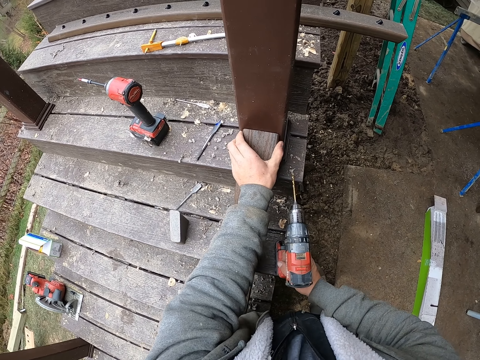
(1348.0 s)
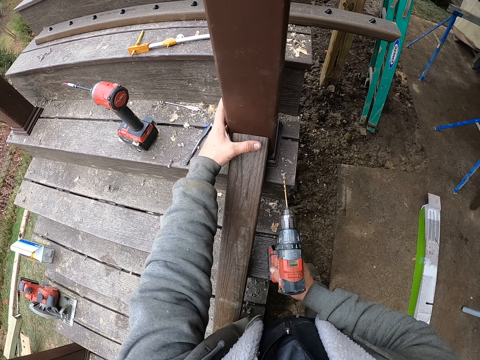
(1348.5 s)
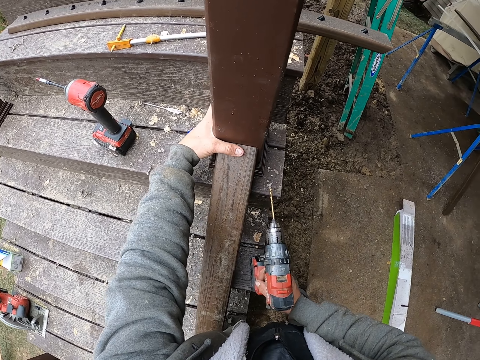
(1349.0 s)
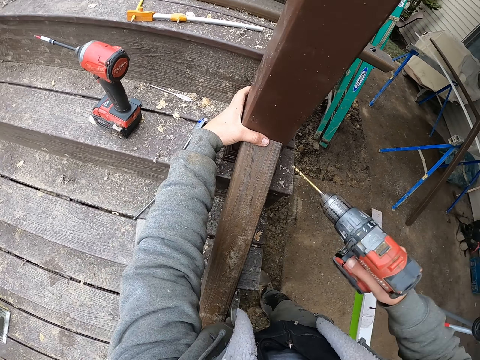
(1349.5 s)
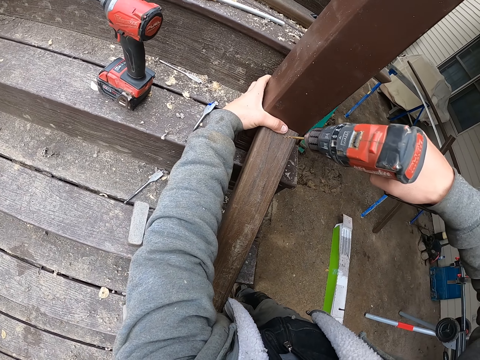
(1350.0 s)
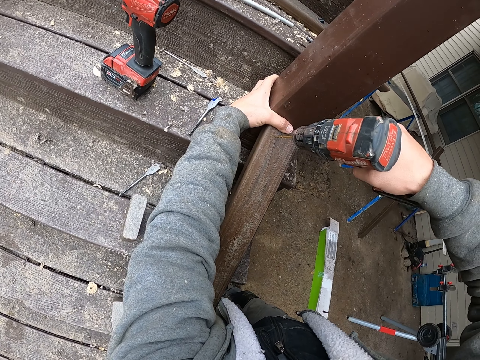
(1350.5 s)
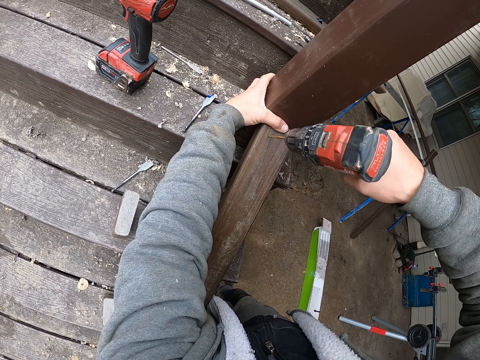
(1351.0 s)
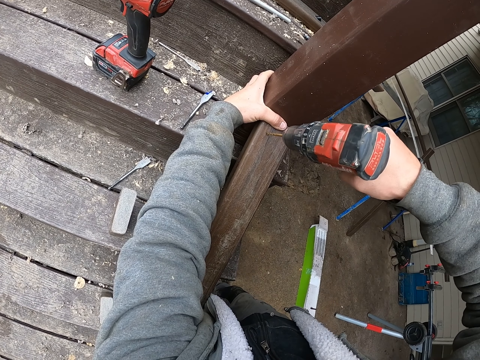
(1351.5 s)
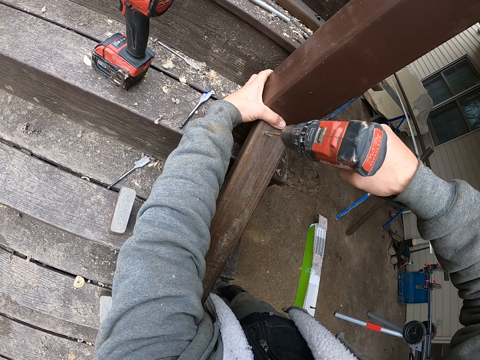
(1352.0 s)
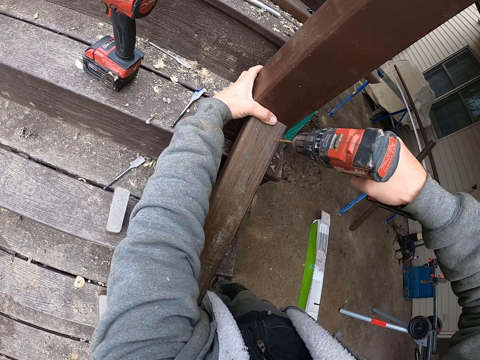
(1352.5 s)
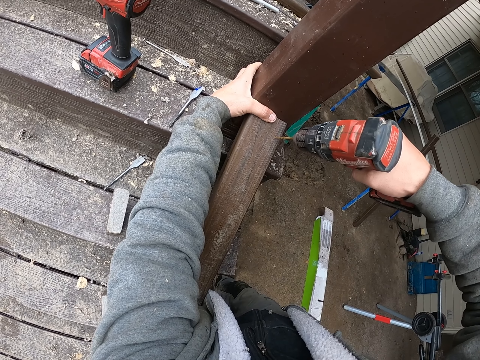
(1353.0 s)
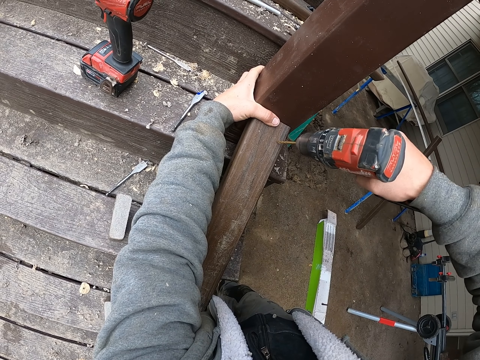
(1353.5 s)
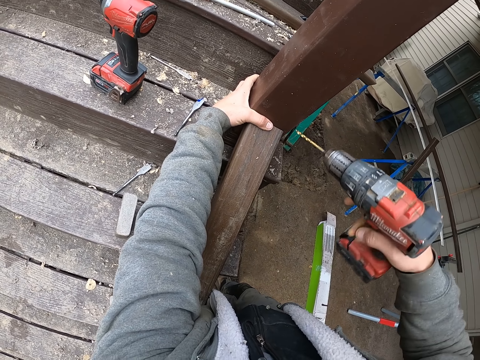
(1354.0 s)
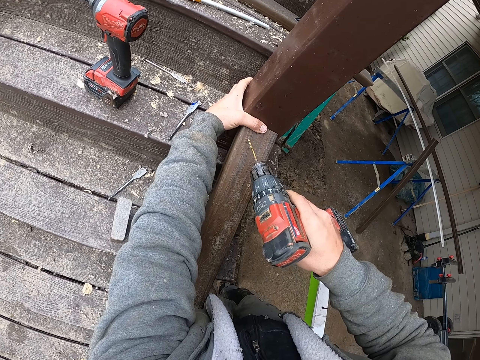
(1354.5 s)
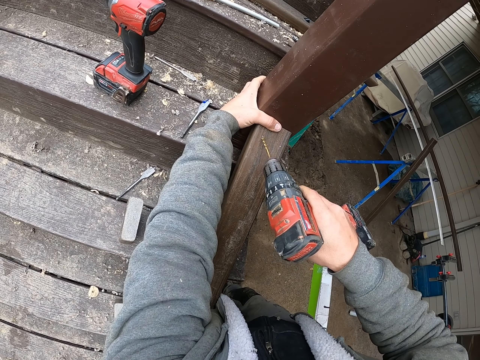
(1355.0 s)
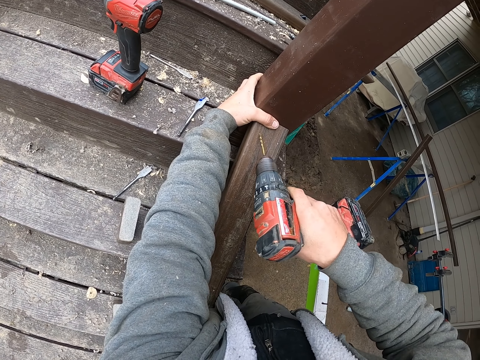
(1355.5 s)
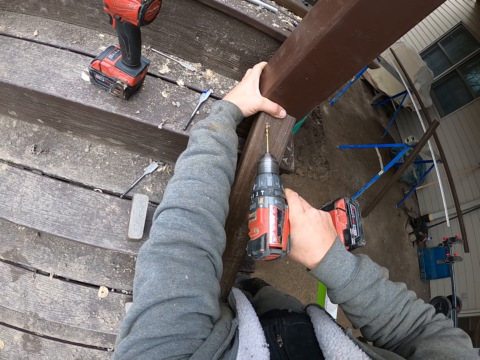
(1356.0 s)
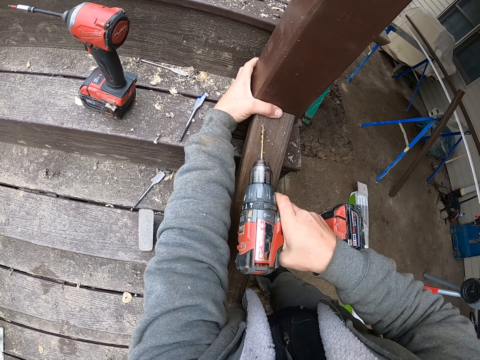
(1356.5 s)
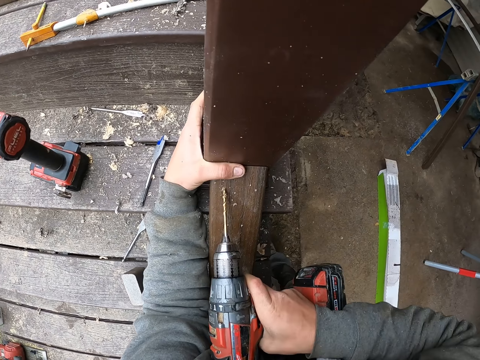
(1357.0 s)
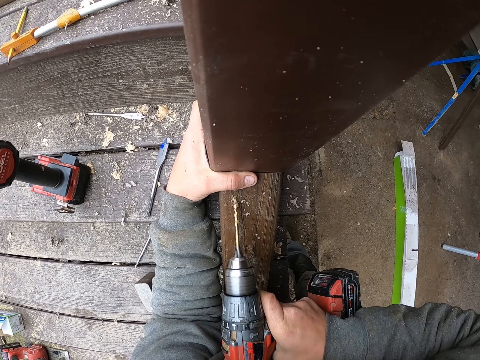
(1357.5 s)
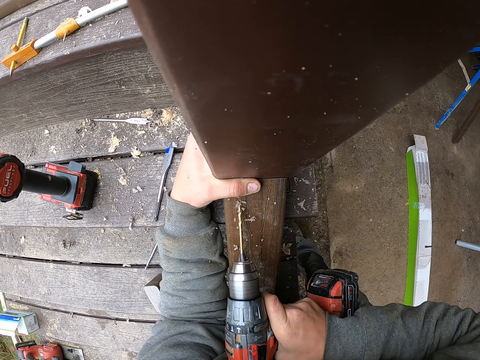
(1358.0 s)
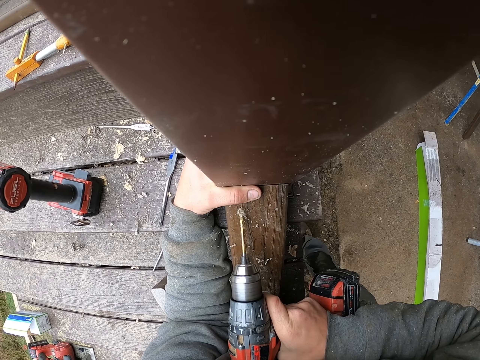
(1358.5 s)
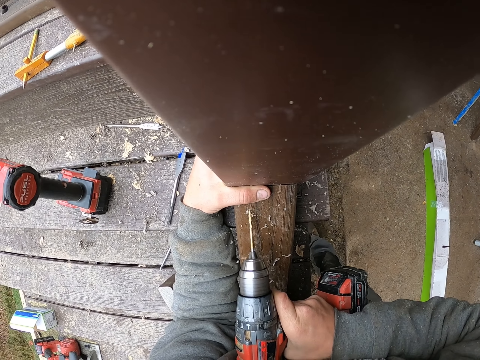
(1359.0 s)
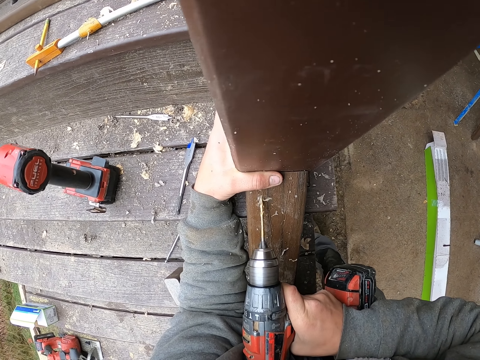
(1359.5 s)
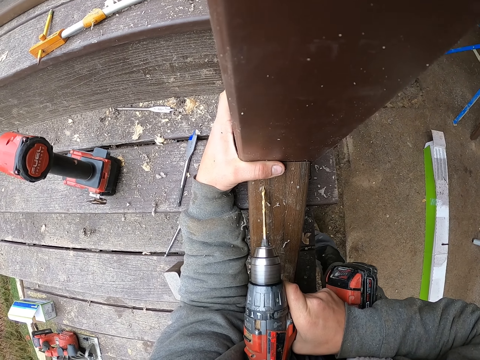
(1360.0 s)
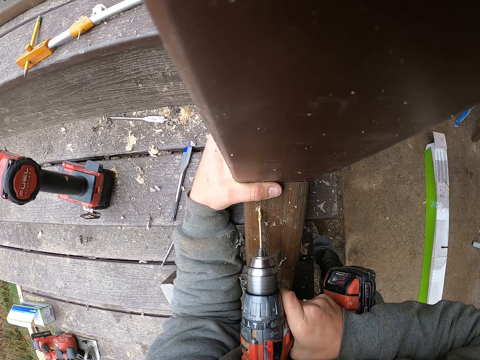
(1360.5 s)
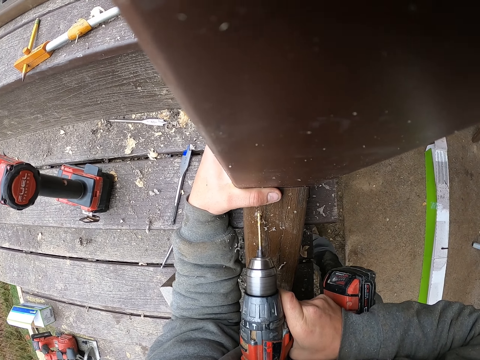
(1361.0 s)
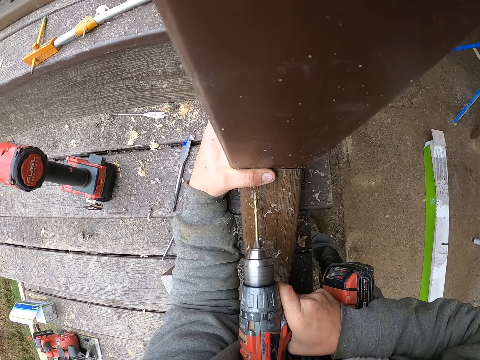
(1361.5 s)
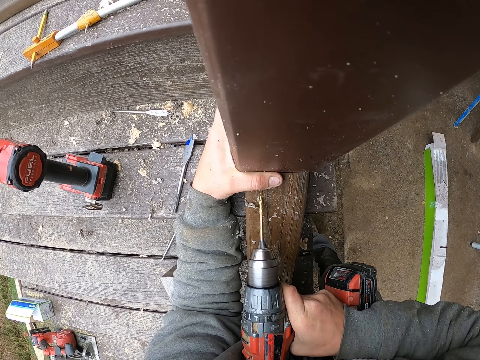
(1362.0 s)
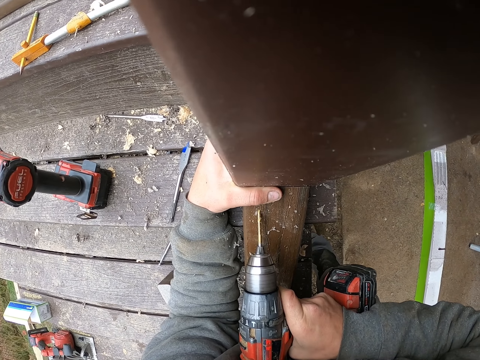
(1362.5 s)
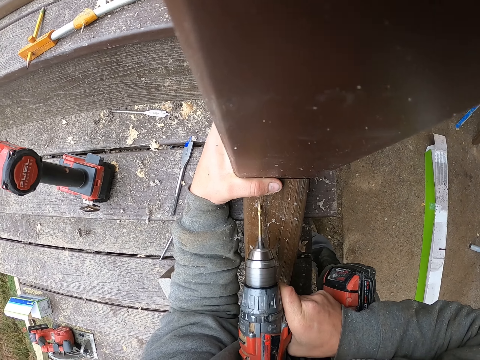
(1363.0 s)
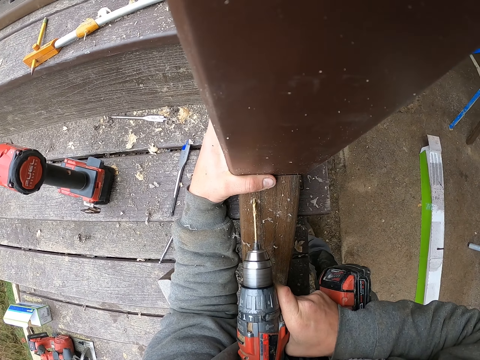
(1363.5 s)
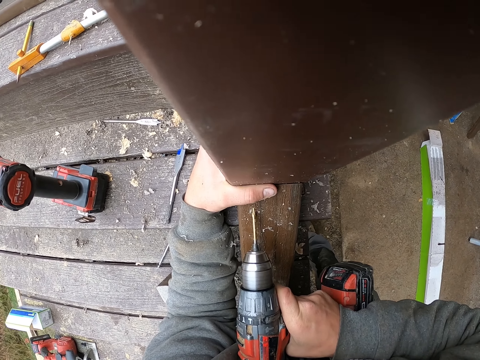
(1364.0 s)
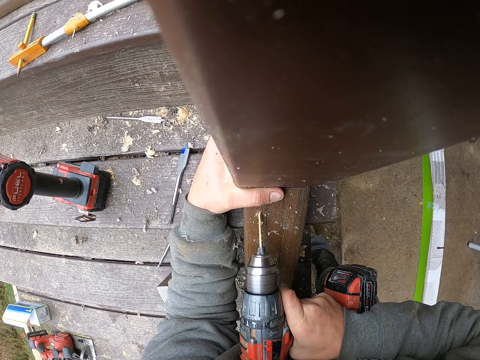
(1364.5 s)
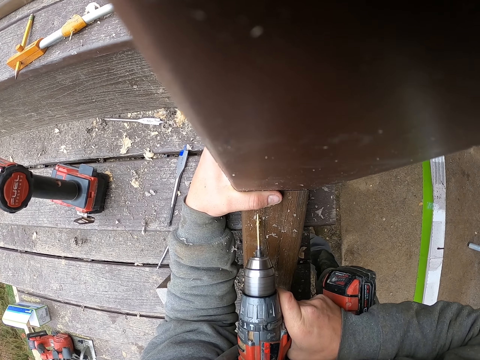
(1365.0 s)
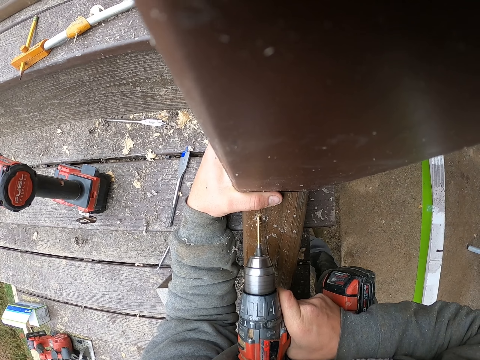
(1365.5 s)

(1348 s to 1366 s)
The camera wearer adjusts the hood. They drill the wood with the drill. They drill the wood again.

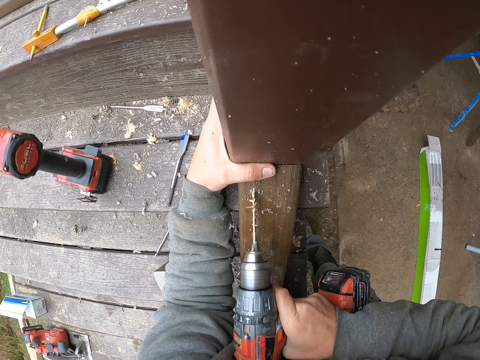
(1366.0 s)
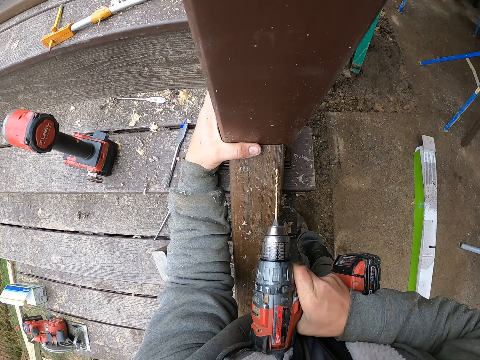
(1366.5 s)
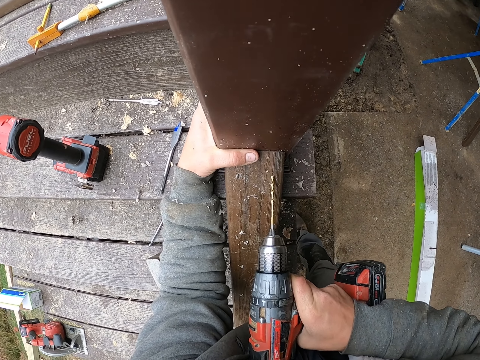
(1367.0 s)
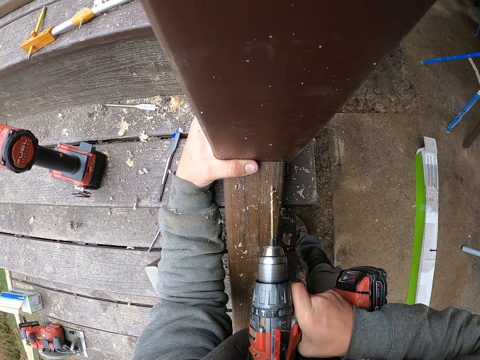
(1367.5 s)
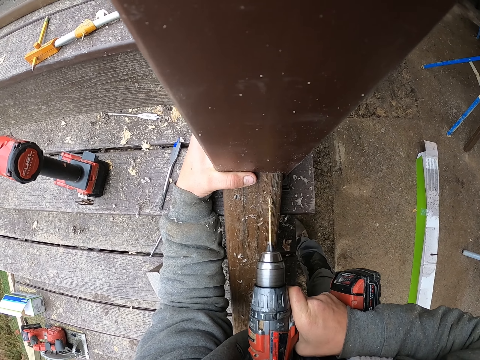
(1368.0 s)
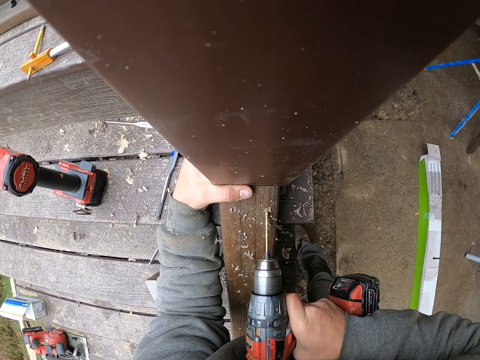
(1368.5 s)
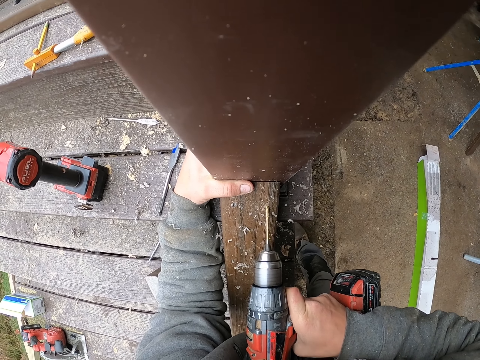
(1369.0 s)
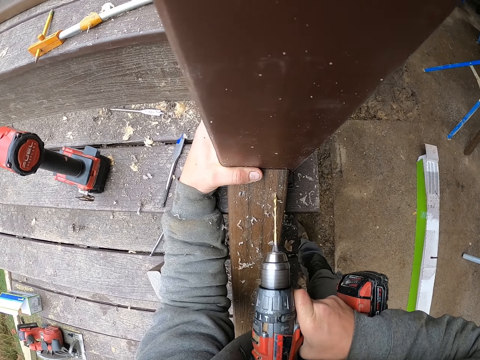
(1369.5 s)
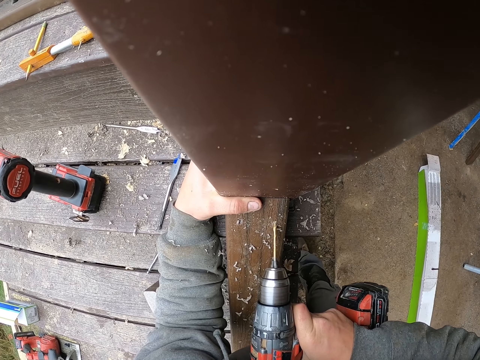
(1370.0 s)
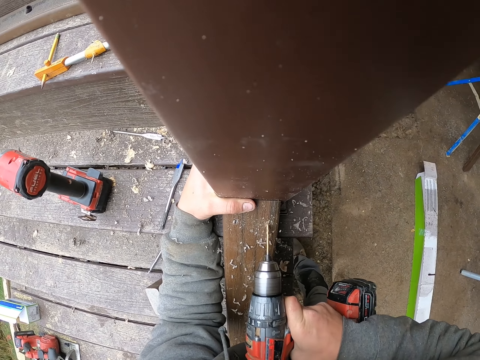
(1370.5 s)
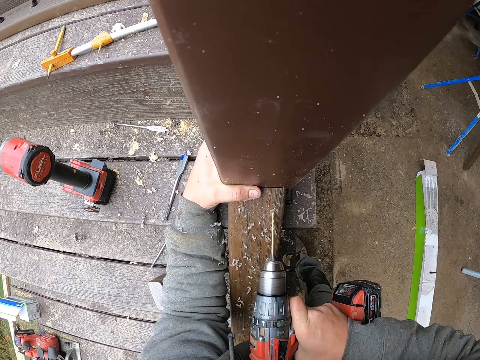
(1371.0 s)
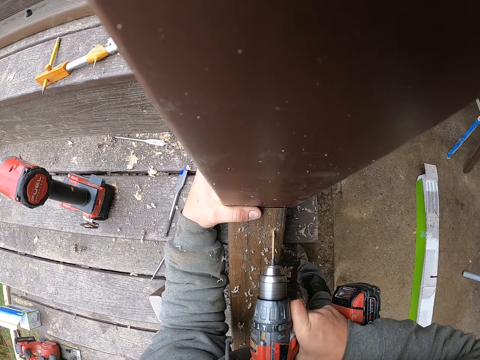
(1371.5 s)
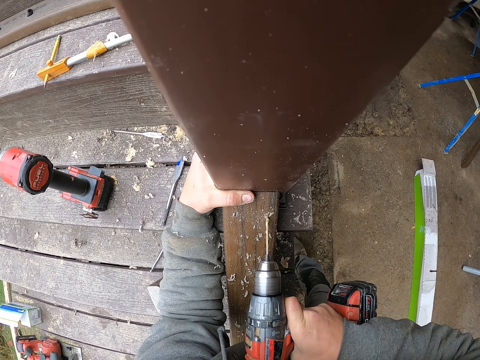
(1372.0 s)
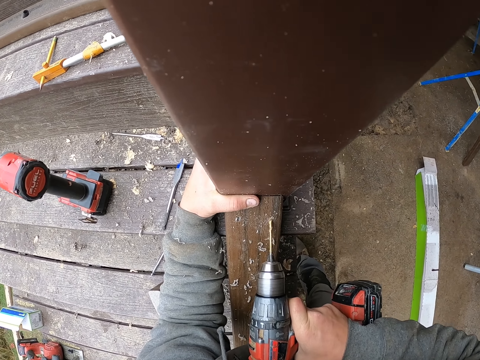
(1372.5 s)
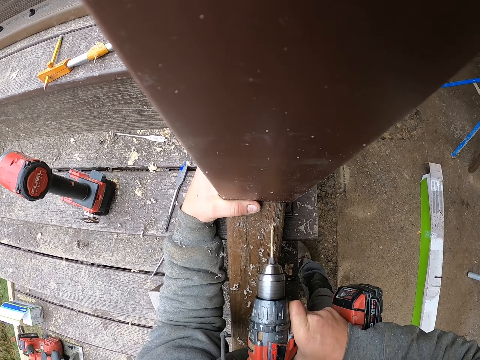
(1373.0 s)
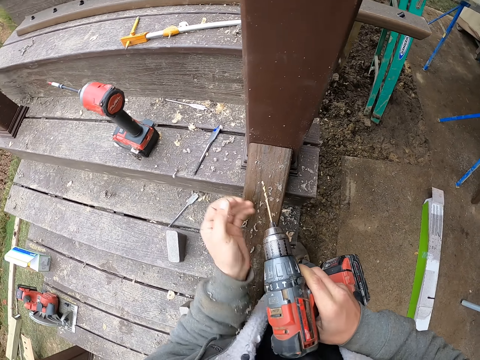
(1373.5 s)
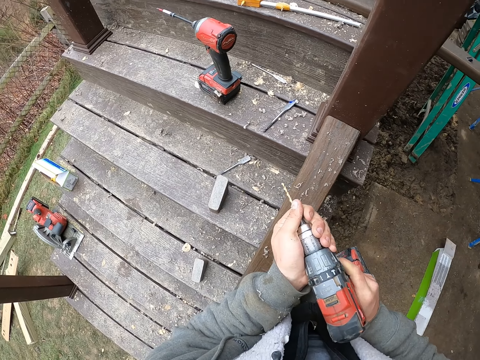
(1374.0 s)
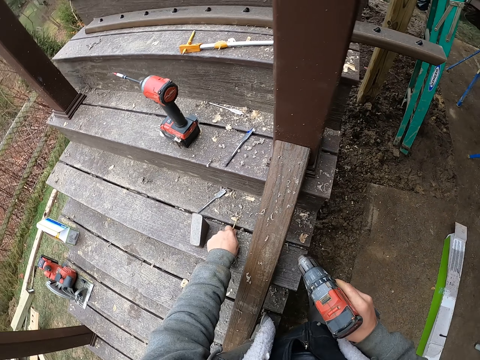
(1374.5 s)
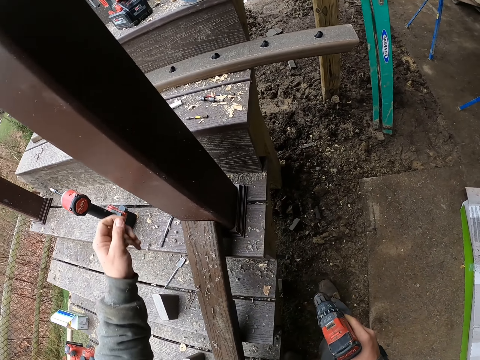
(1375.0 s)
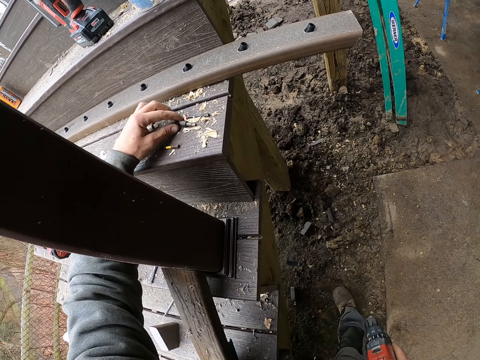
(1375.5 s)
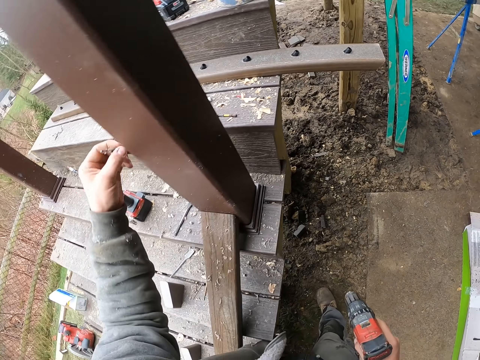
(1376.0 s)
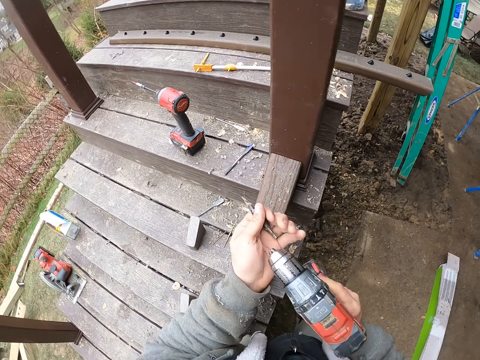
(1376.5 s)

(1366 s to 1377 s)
The camera wearer removes a drill bit from the drill. They put the drill bit on the stairs. They pick up the drill bit.
